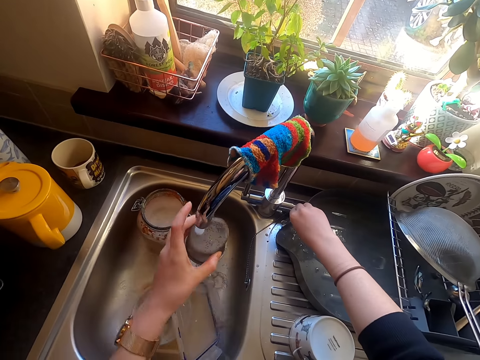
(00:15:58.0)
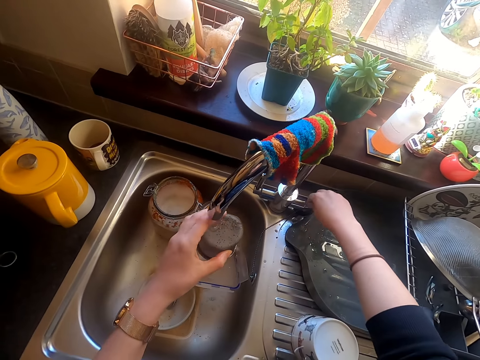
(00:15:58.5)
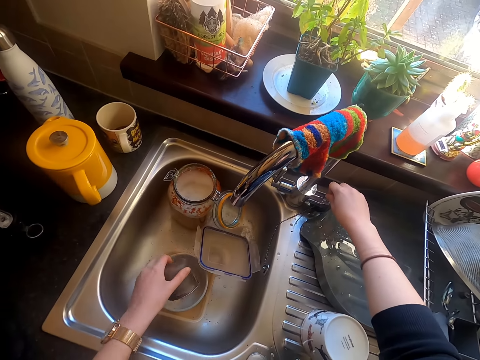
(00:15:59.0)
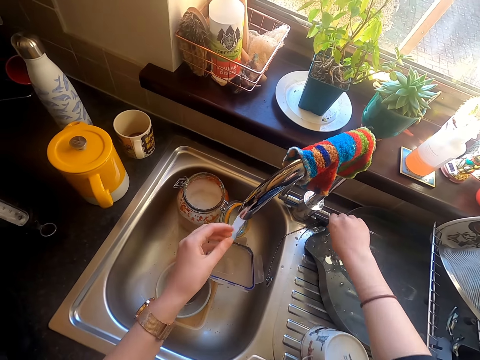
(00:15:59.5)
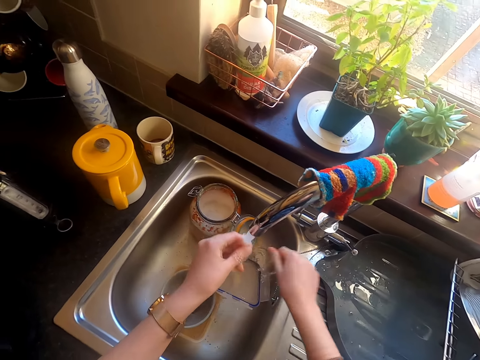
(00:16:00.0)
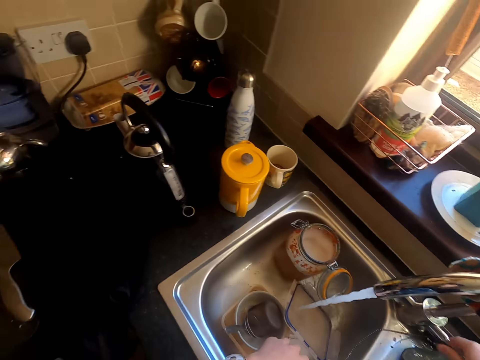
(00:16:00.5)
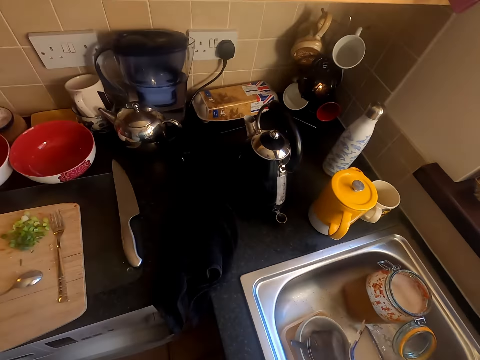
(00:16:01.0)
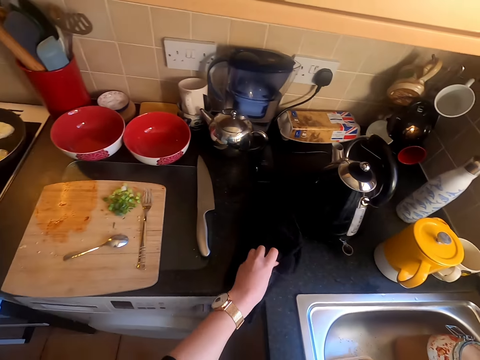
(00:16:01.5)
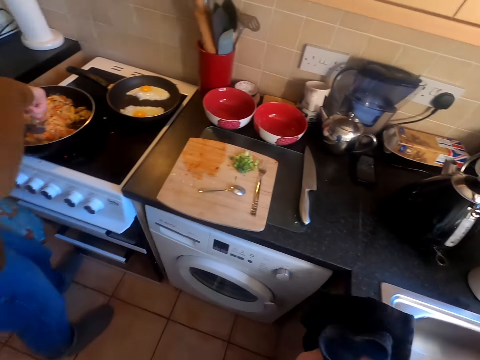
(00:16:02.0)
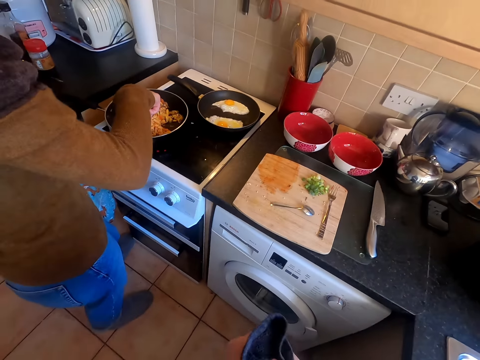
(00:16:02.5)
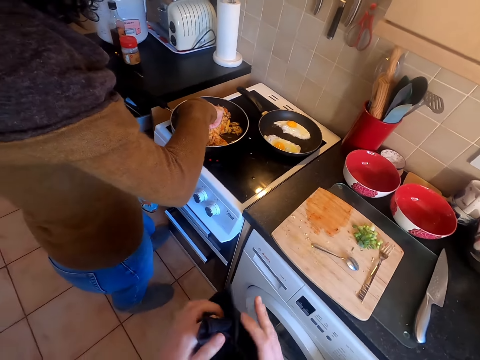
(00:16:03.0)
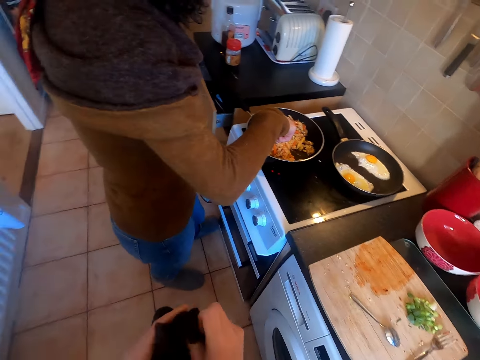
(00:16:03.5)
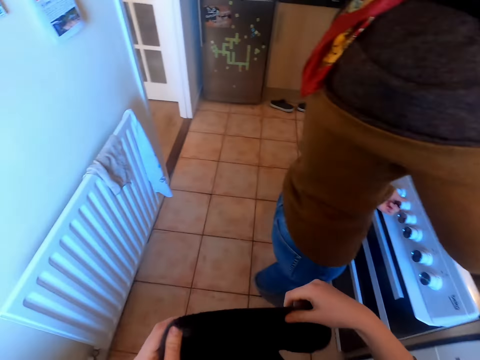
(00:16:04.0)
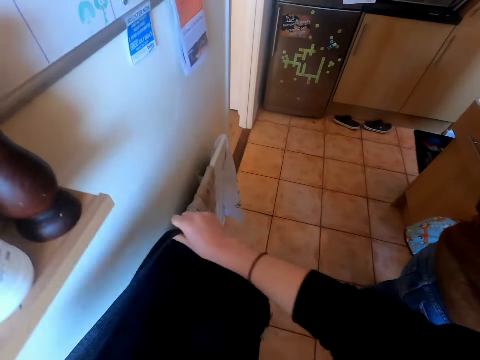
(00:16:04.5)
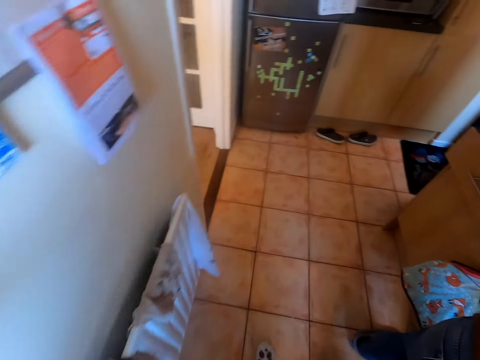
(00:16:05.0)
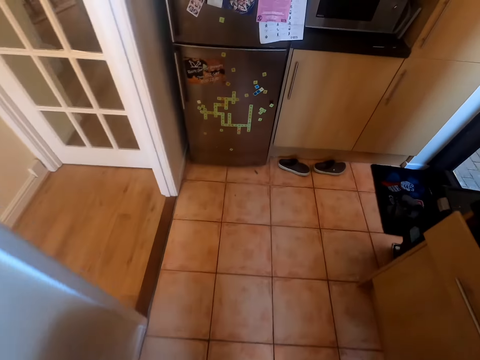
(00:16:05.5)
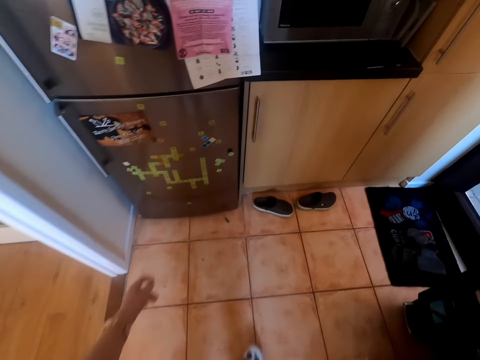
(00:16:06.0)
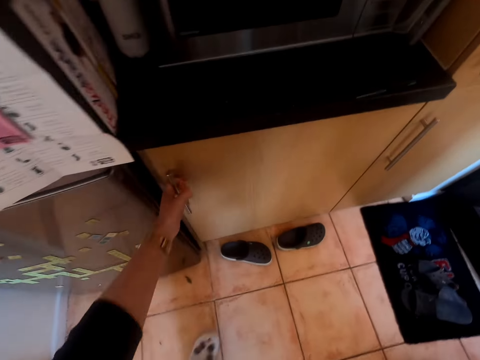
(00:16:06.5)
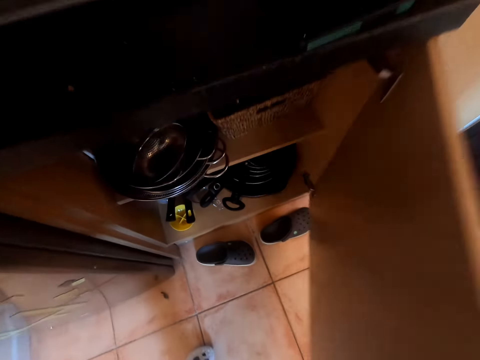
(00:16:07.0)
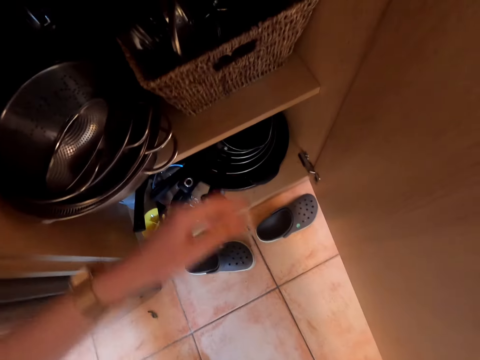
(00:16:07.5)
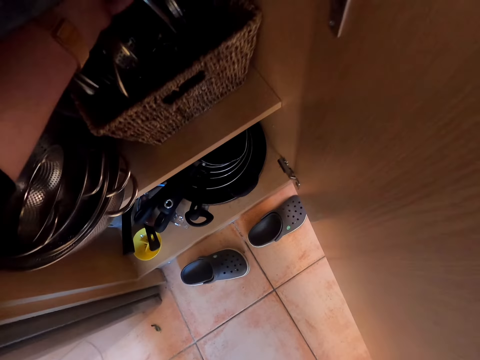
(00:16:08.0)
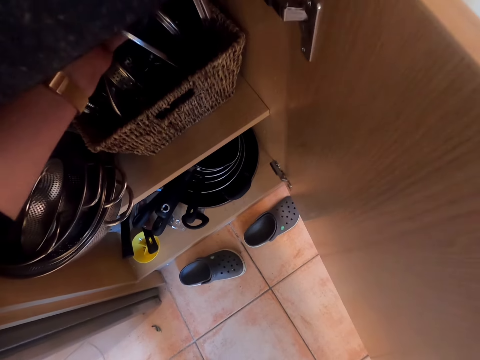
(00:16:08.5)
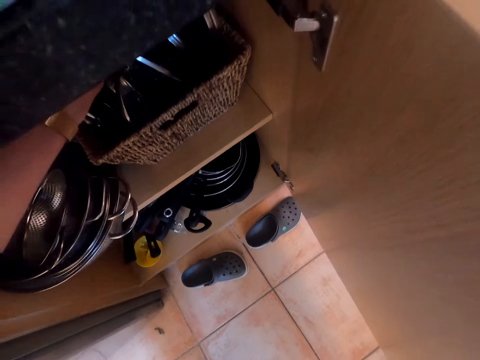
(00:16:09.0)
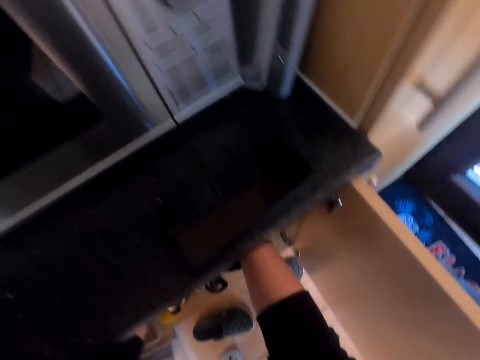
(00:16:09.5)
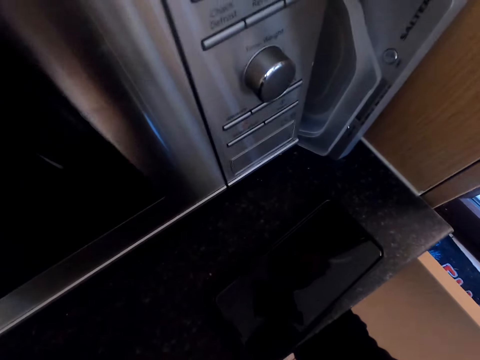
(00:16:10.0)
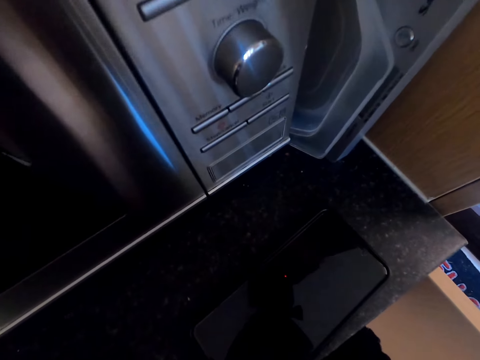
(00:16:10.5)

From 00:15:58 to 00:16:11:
The camera wearer runs the water on the sieve. They turn off the sink tap. They put the sieve in the sink. They turn on the sink tap. They wash the hands. They turn off the sink tap. They pick up the towel. They wipe the hands with the towel. They hang the towel. They walk around. They open a cupboard. They pick up a lid.

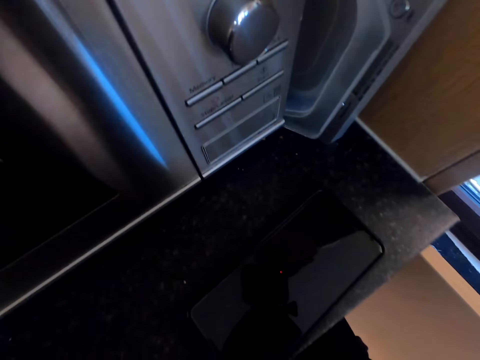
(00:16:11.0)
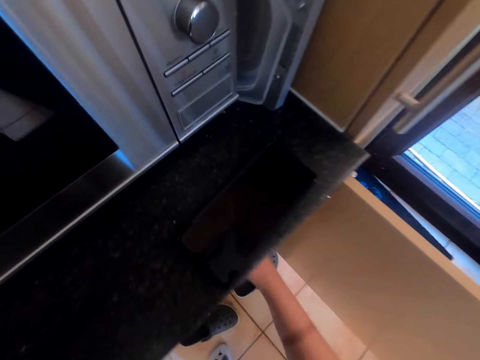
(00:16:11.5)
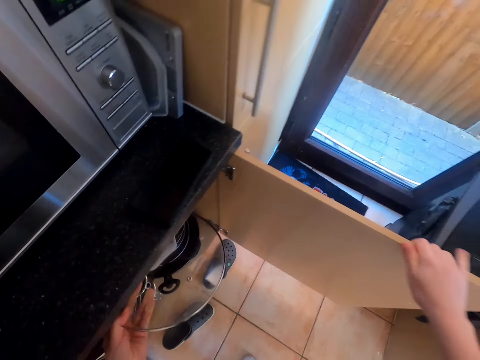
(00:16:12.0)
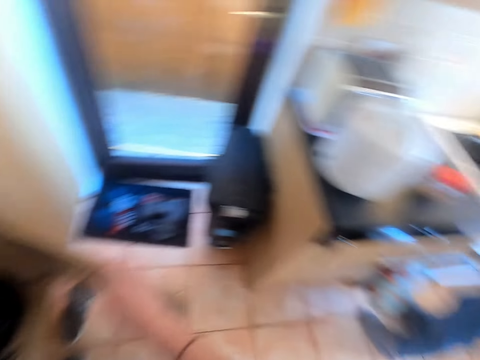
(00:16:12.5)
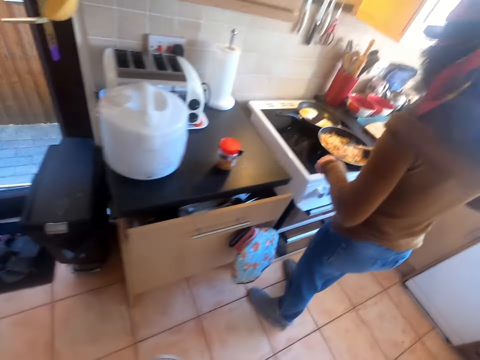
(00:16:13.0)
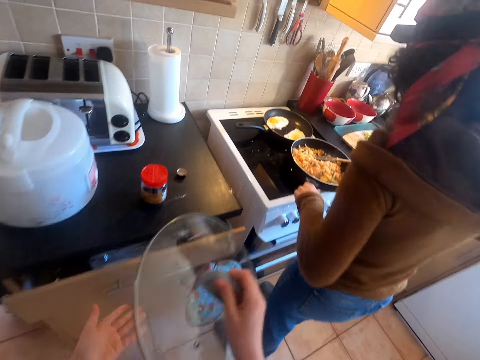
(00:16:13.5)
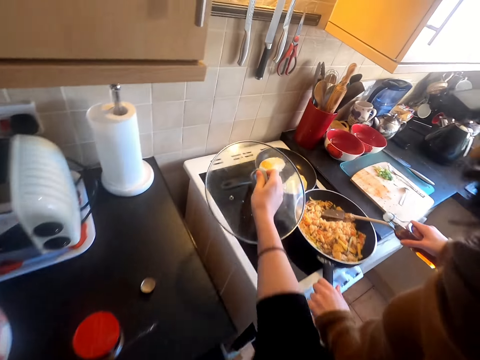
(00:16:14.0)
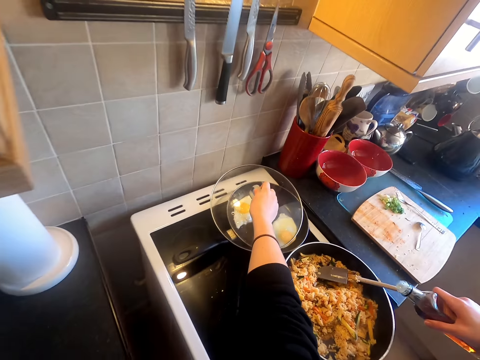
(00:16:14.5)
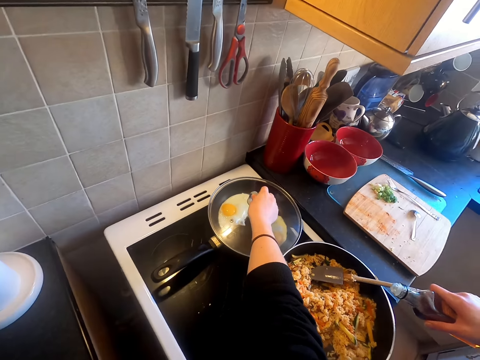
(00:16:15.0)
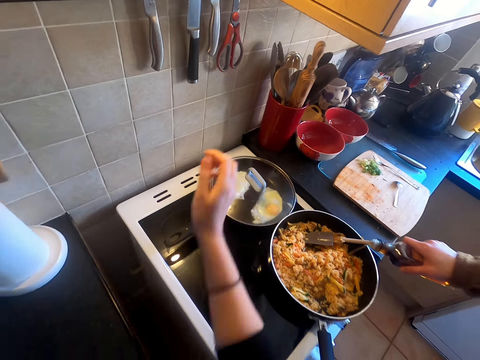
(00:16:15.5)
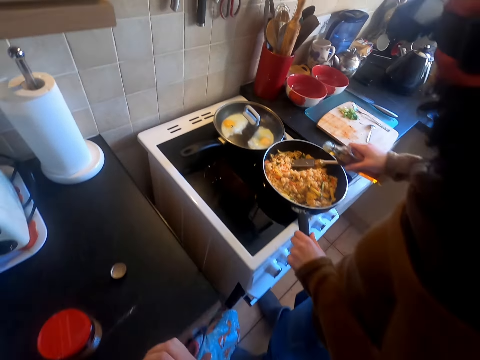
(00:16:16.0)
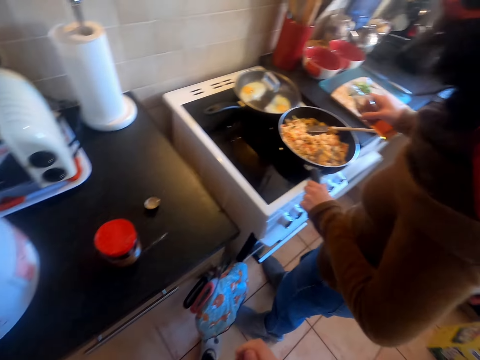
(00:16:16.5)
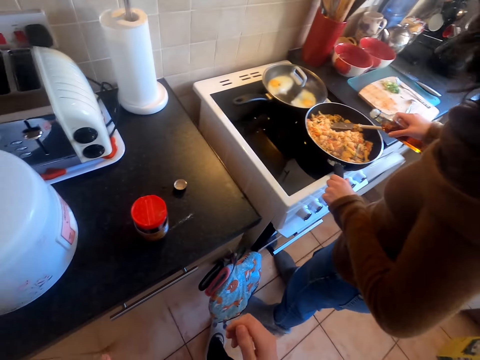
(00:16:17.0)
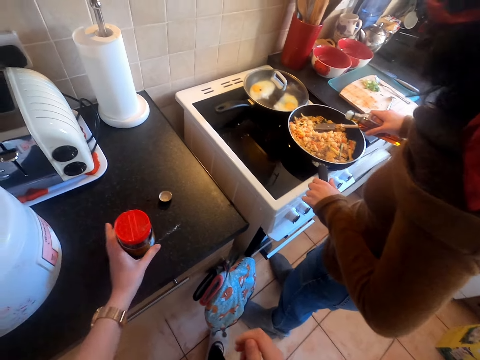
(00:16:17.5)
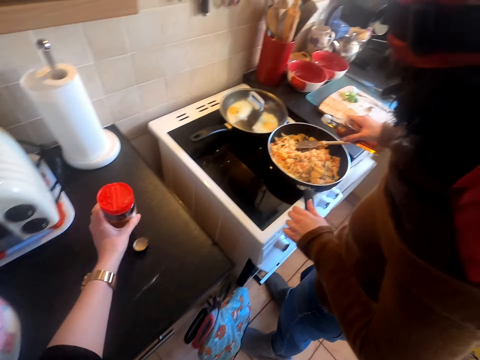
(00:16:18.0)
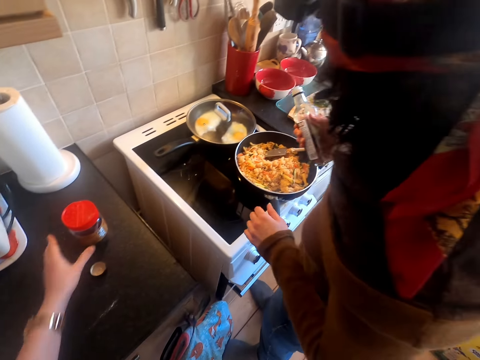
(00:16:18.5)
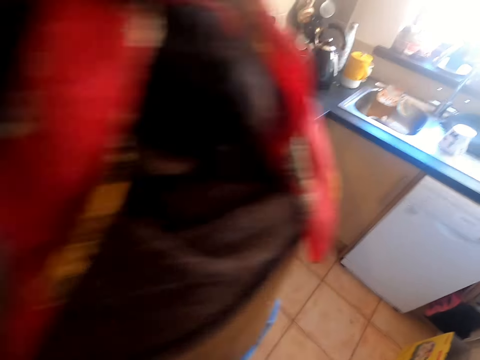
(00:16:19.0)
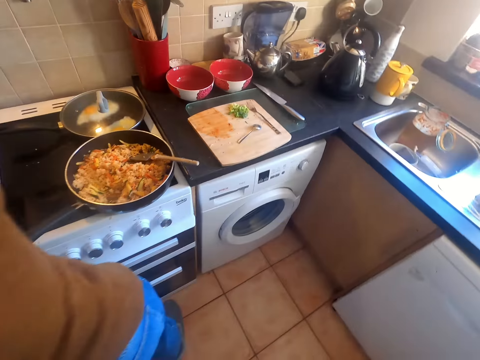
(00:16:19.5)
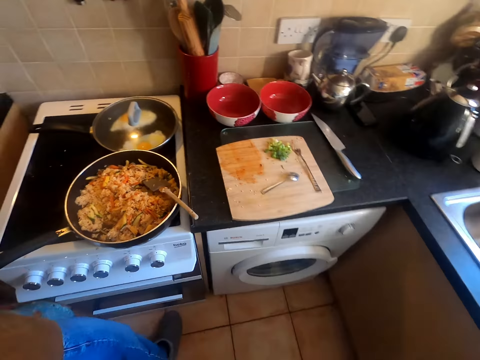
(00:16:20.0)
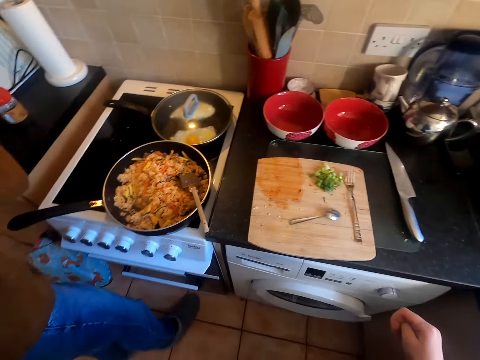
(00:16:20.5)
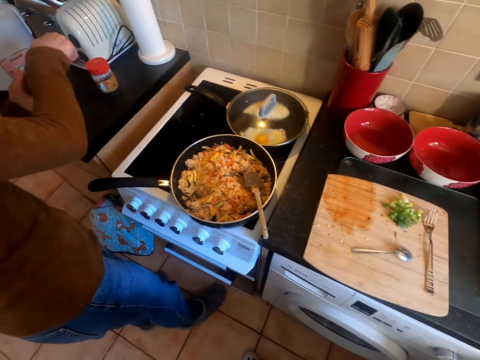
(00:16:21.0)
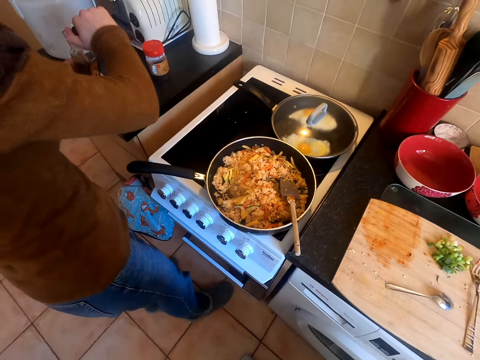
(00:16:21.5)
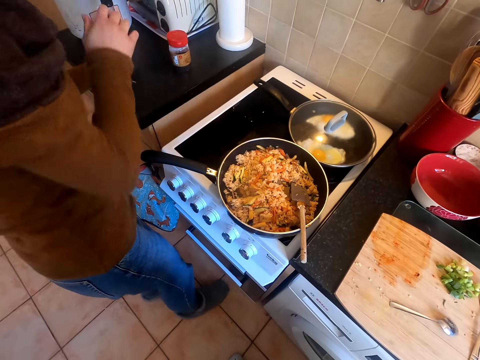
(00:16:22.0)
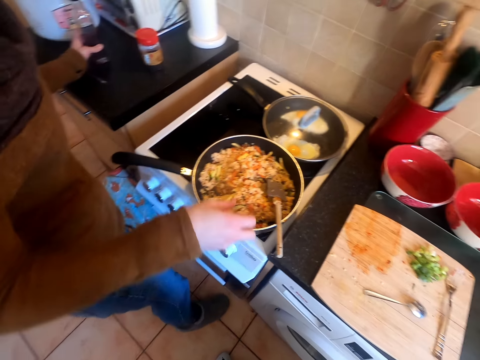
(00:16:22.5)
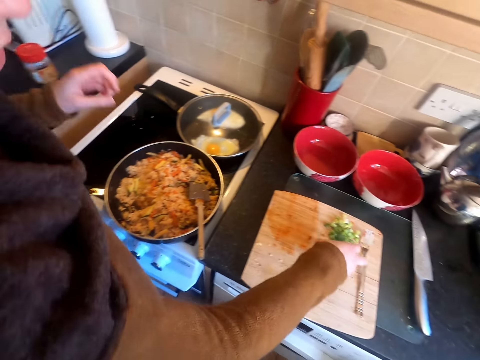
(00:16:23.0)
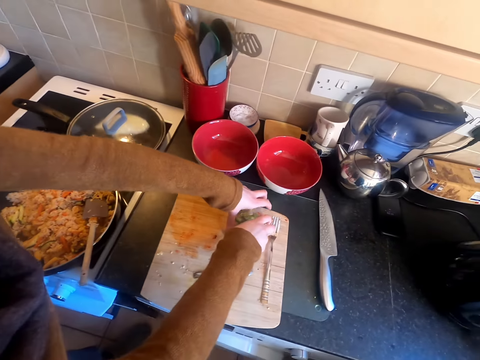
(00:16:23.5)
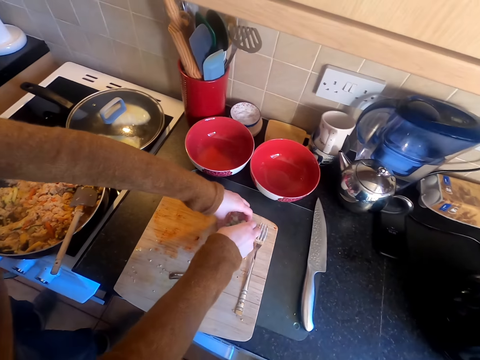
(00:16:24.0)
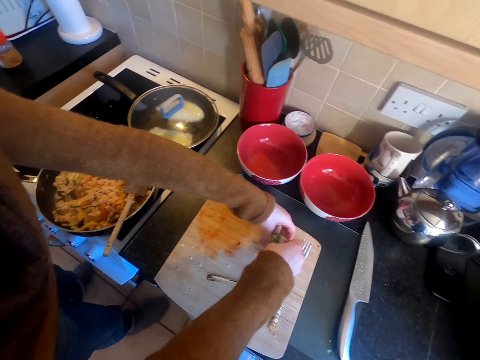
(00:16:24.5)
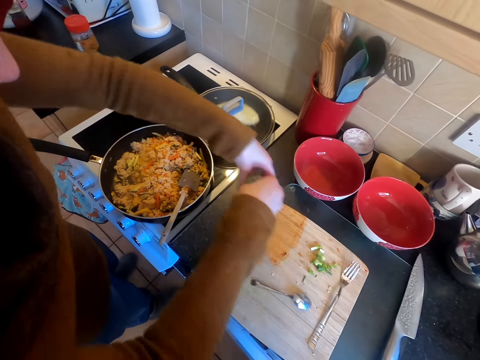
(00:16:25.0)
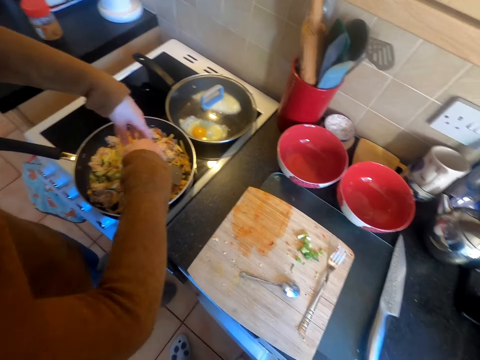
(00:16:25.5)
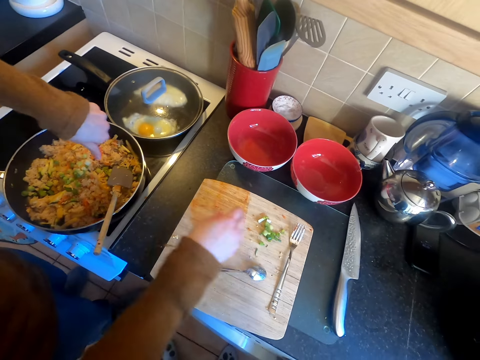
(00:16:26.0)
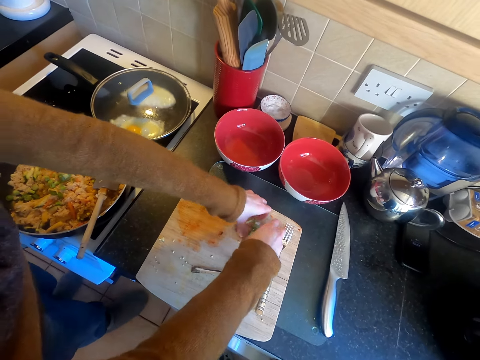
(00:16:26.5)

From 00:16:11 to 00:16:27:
The camera wearer closes the cupboard. They walk around. They cover the frying pan. They move a container on the kitchen working surface. They walk around. A lady covers the bottle. The camera wearer picks the bell pepper and puts the bell pepper in the food.
